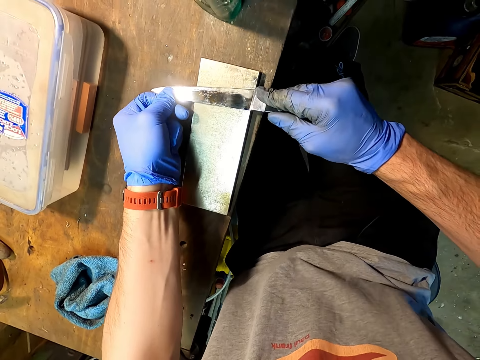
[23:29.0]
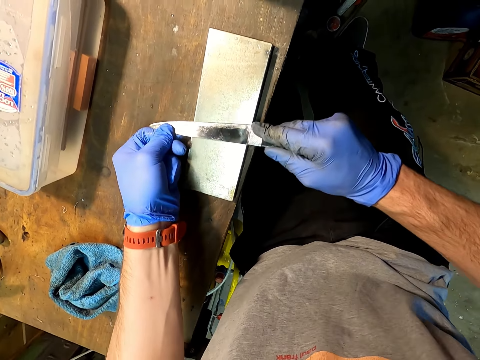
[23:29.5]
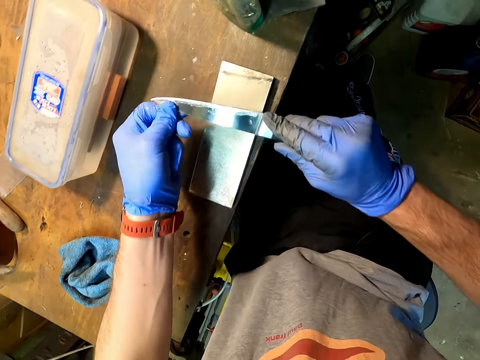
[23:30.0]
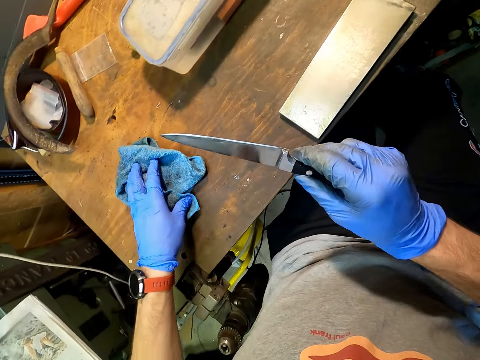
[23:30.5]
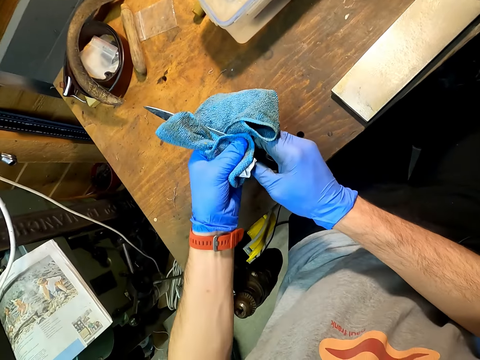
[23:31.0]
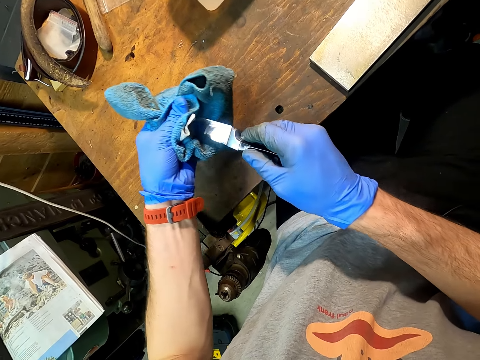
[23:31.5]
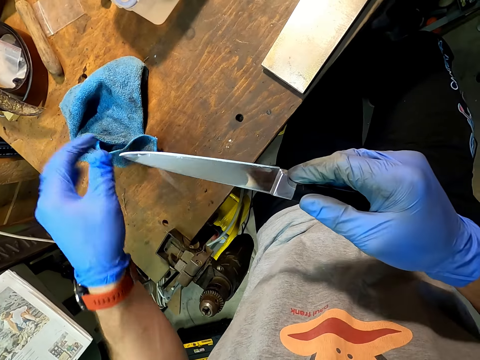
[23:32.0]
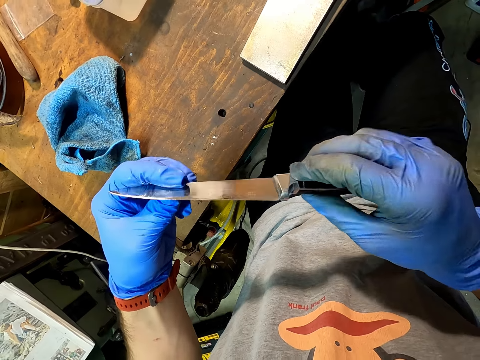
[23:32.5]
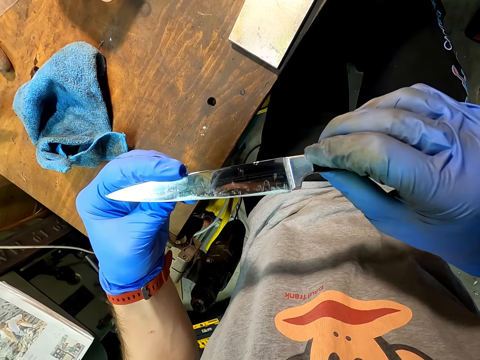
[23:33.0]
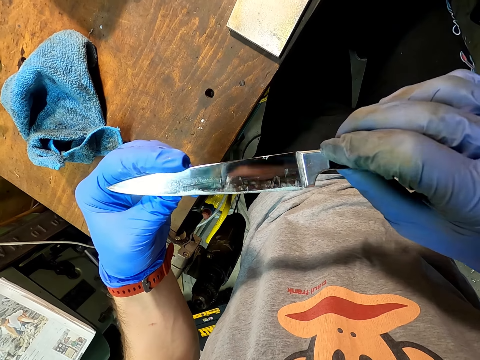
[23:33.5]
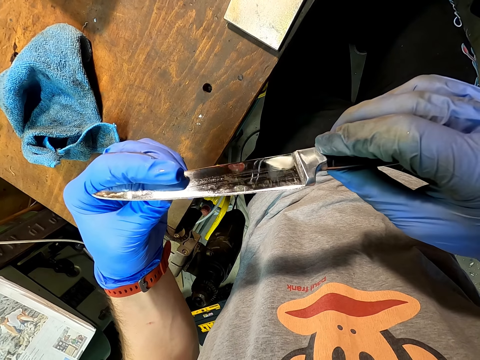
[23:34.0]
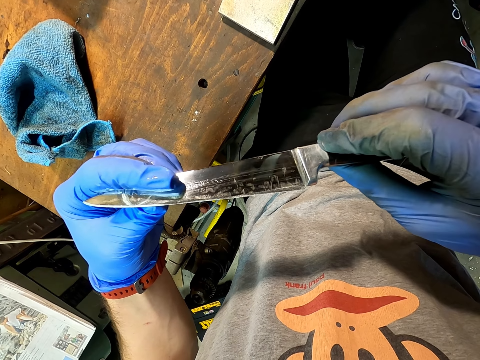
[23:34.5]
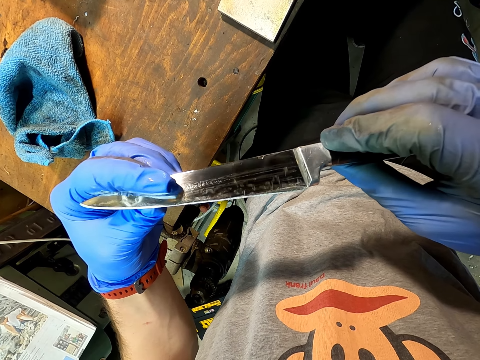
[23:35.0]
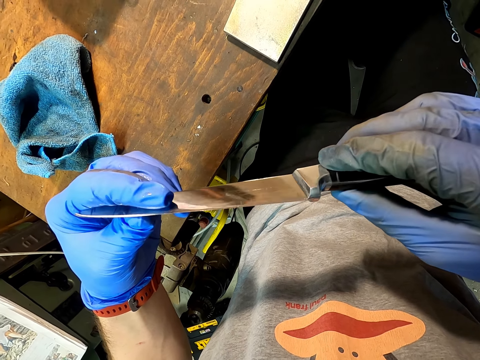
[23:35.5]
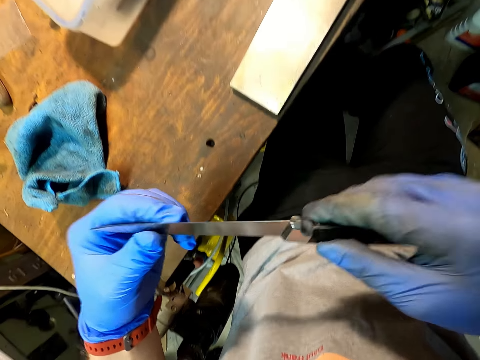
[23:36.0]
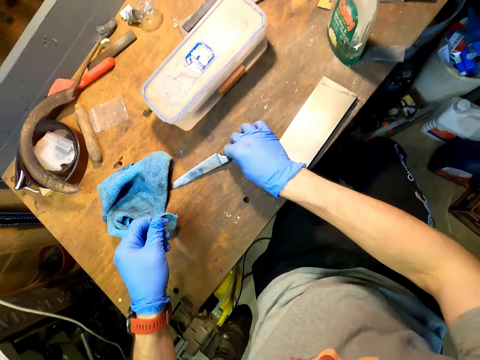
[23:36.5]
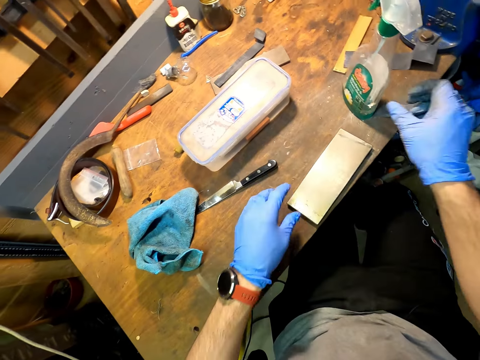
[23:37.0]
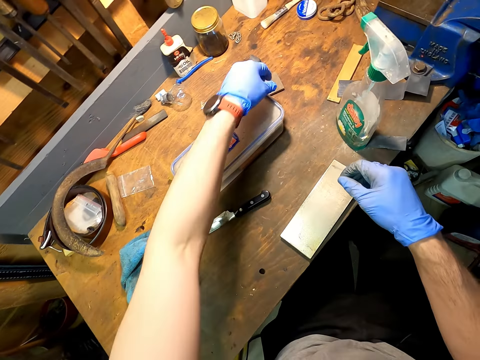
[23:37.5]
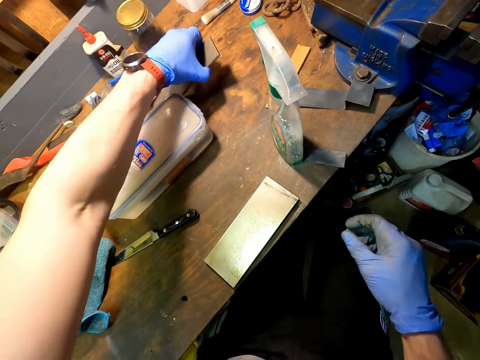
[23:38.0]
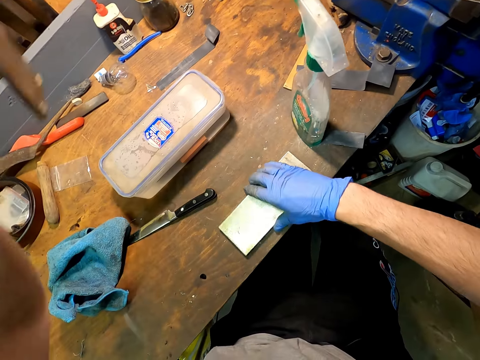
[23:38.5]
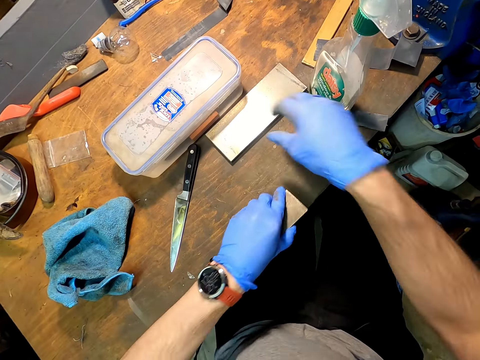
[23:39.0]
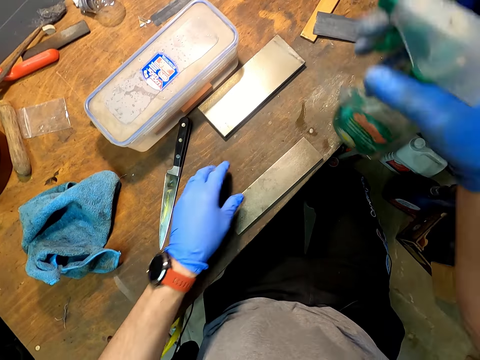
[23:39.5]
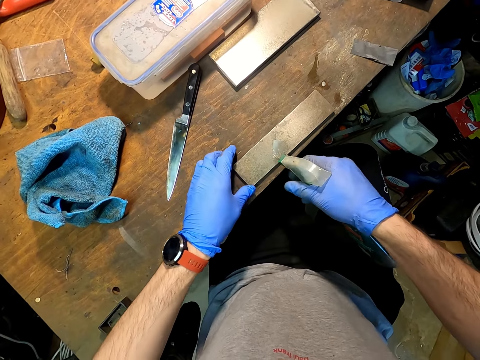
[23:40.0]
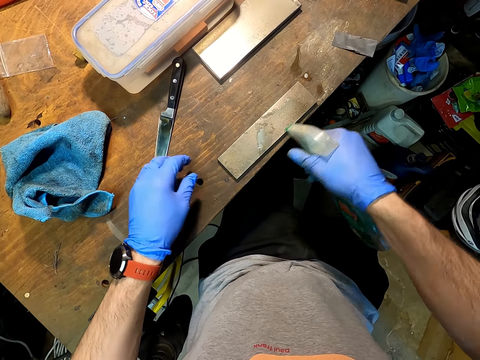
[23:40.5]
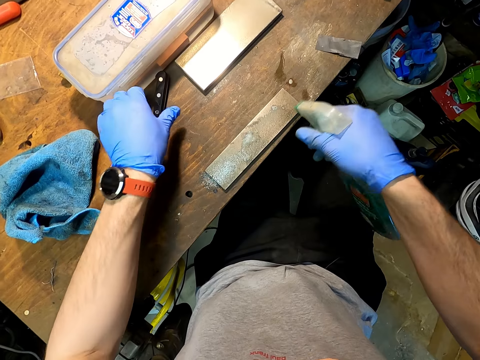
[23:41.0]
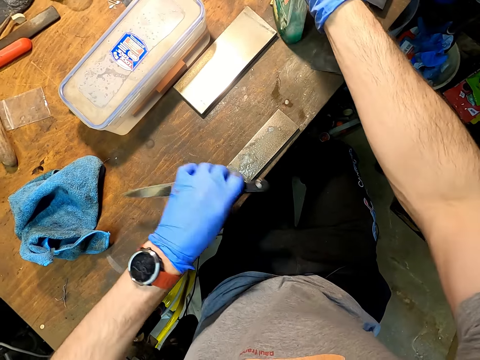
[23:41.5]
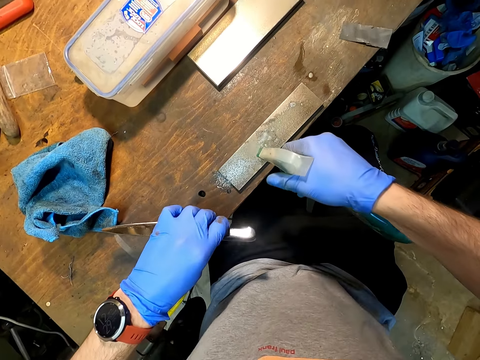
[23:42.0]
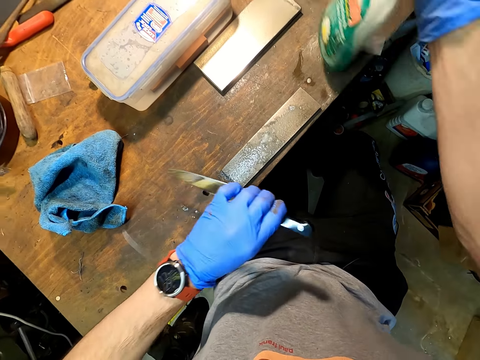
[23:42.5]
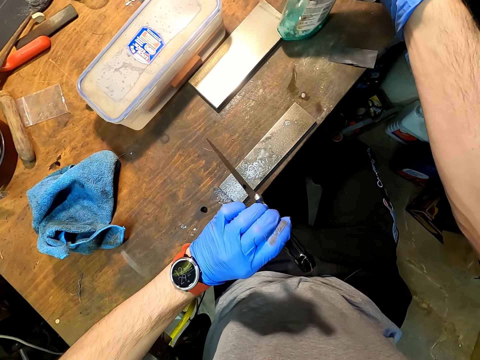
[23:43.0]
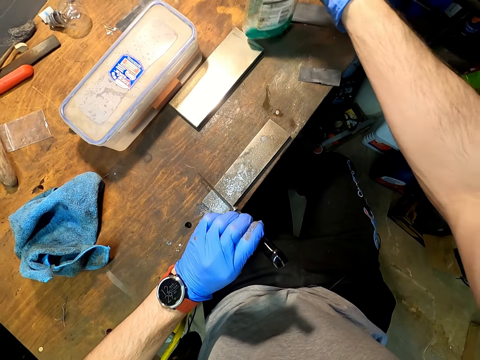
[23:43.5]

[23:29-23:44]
The camera wearer wipes the knife with a towel. They look at the knife. They drop the knife on the table. They pick up another piece of sharpening stone. They pick up a spray bottle. They spray the sharpening stone with water.

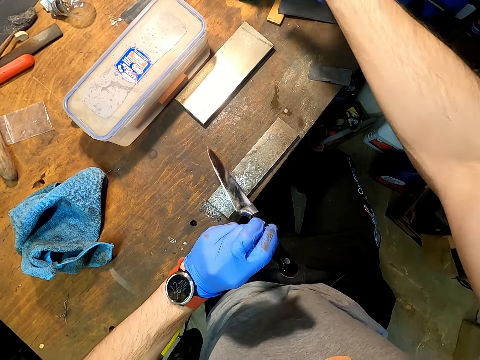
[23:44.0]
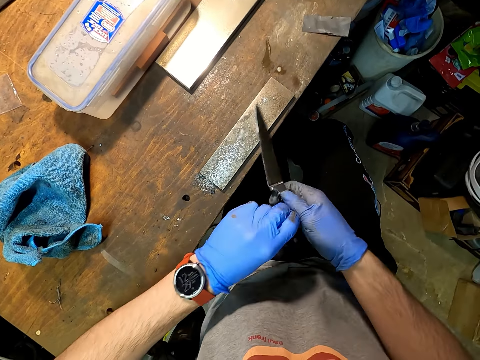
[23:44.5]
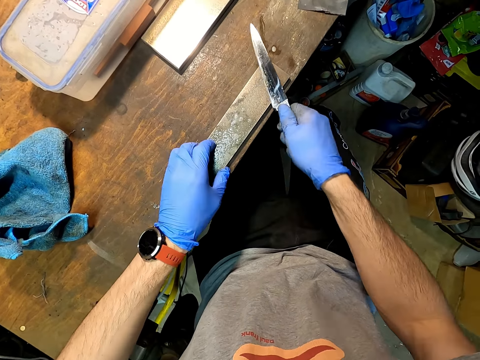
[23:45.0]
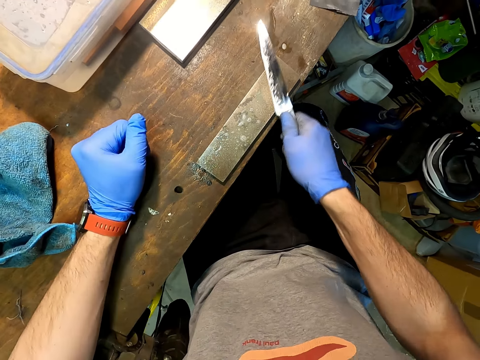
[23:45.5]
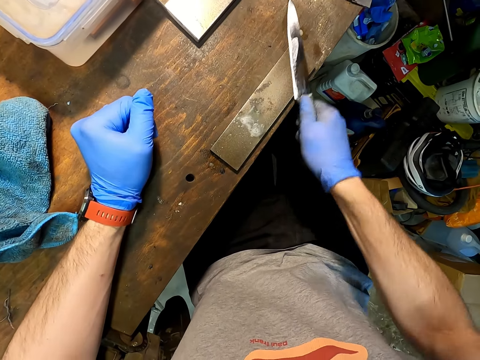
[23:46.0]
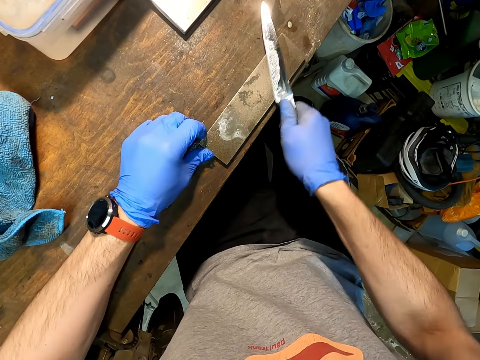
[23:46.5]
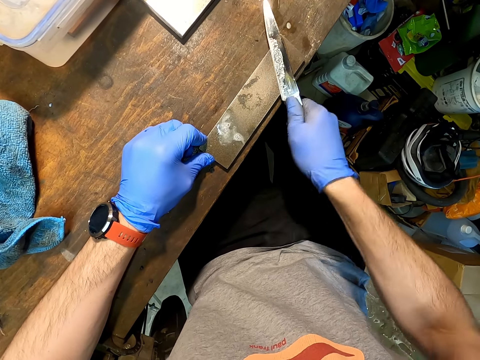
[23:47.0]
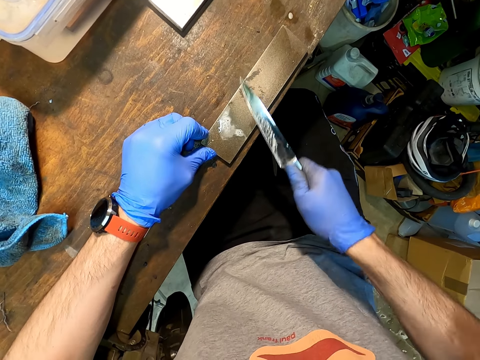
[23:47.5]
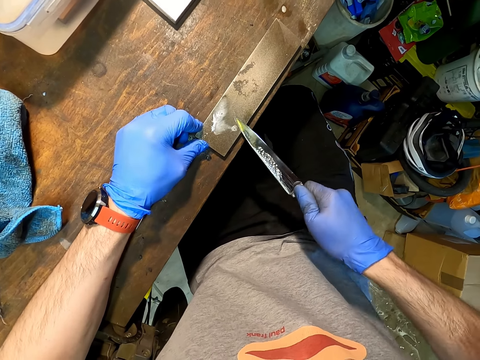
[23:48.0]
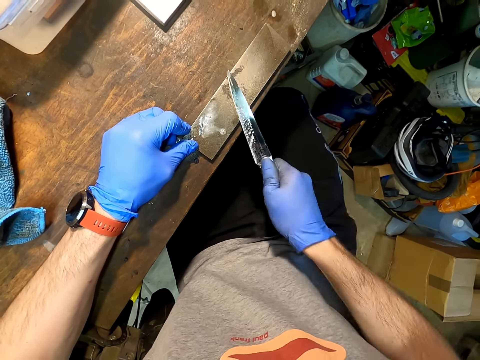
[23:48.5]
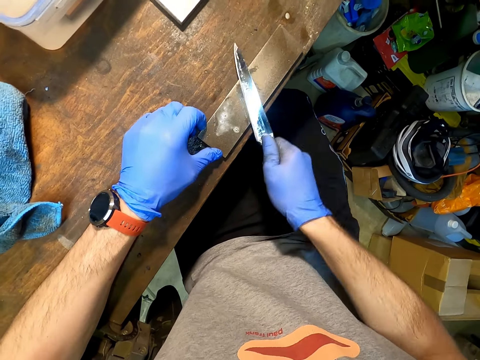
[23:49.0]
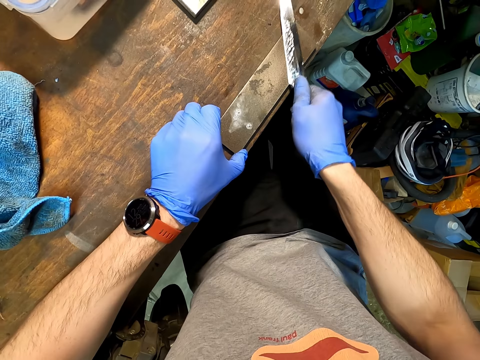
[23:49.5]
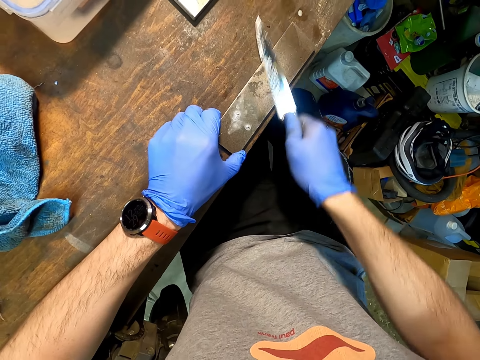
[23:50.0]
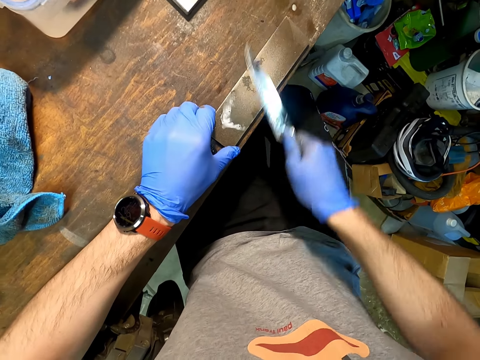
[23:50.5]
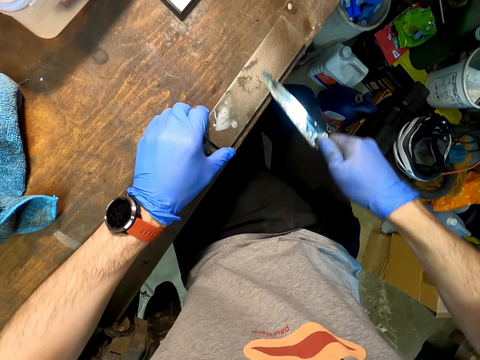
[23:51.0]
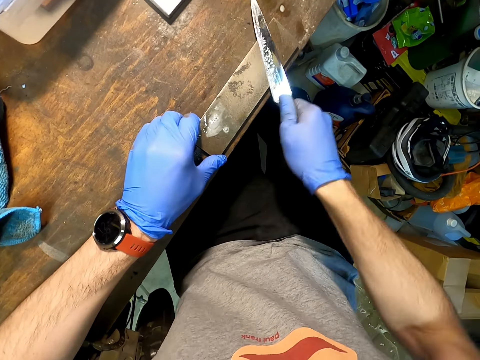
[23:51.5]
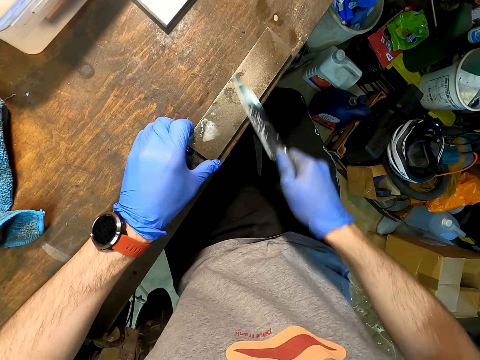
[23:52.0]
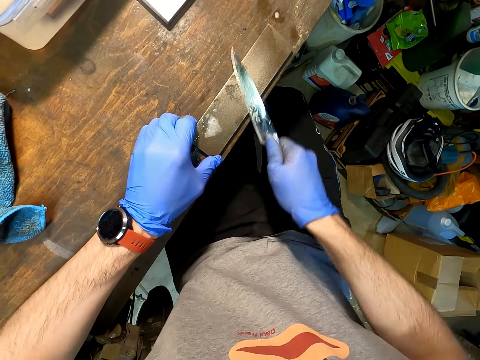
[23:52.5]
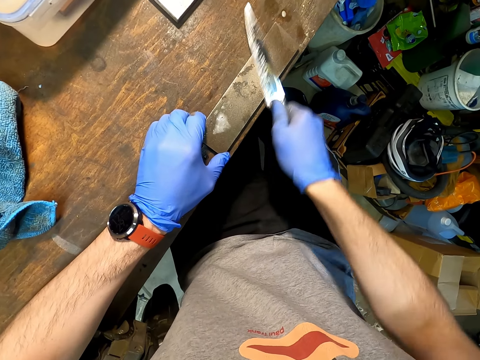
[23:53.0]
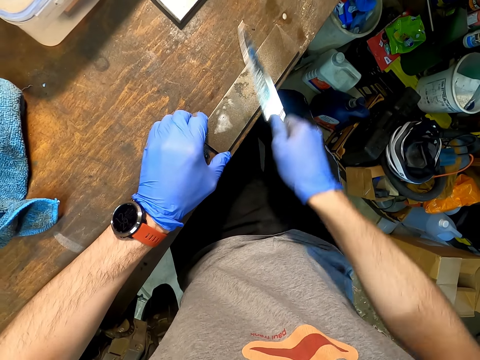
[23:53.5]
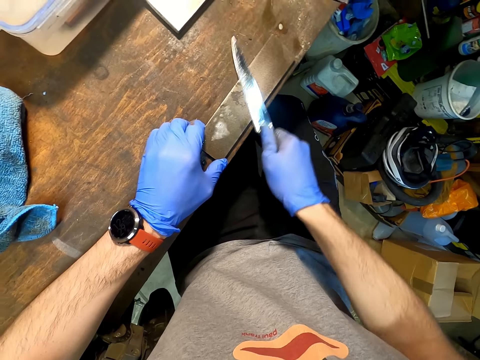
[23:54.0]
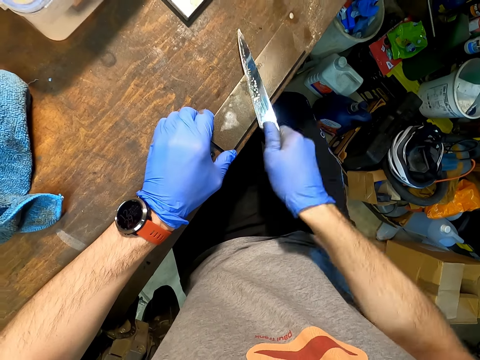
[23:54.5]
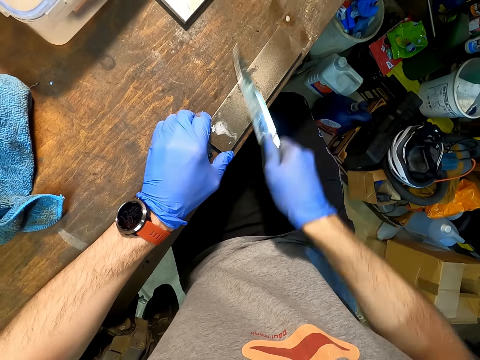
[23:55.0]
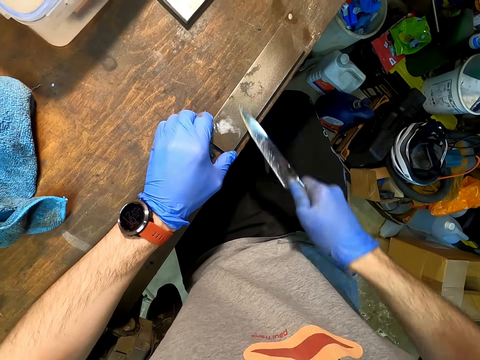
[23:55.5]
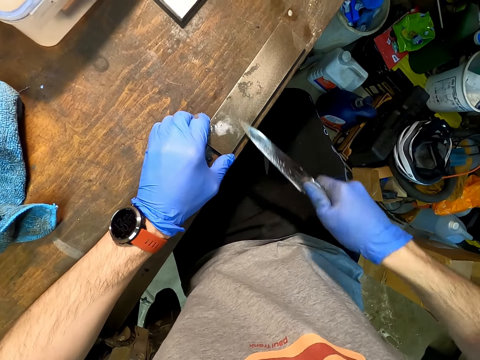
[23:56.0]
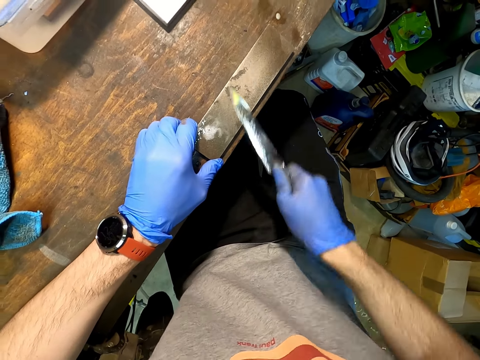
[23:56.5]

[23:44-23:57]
The camera wearer sharpens the knife with a sharpening stone.
